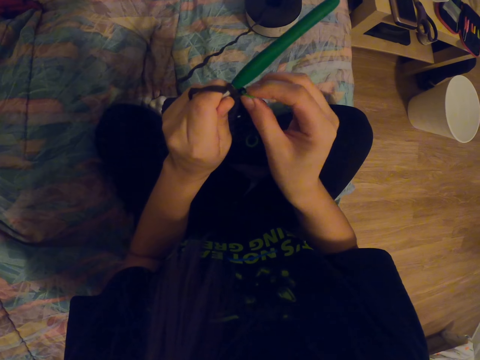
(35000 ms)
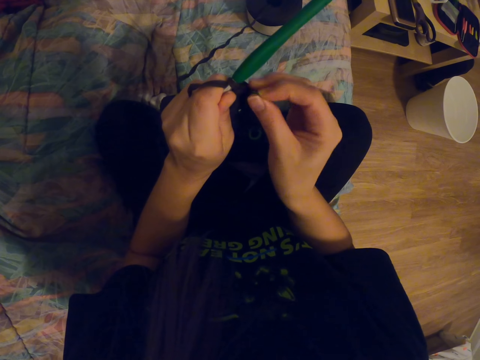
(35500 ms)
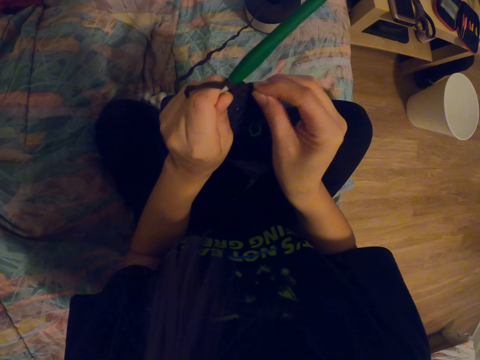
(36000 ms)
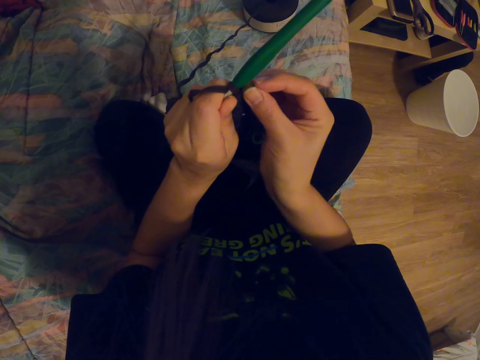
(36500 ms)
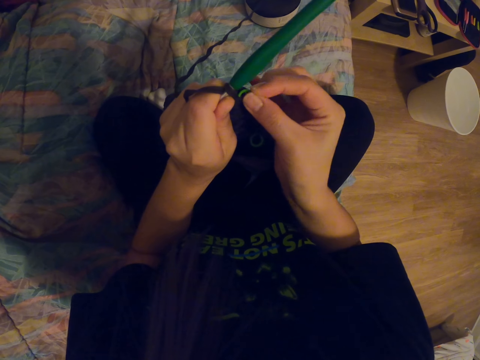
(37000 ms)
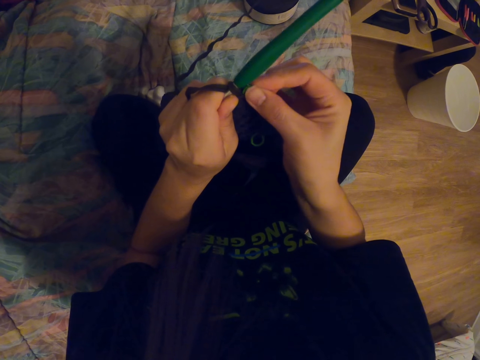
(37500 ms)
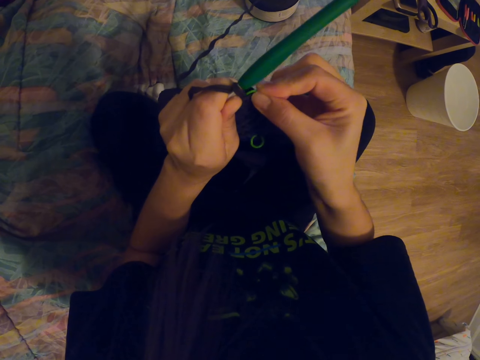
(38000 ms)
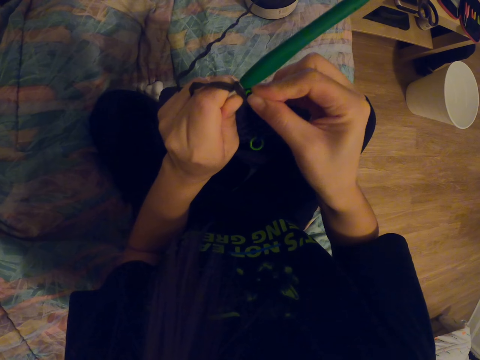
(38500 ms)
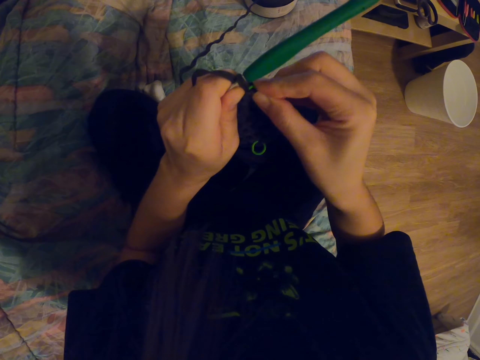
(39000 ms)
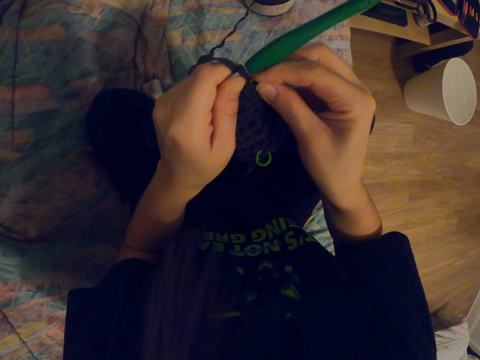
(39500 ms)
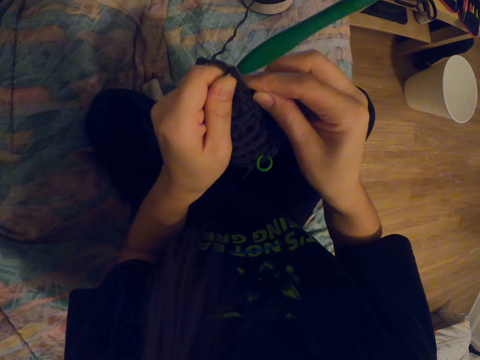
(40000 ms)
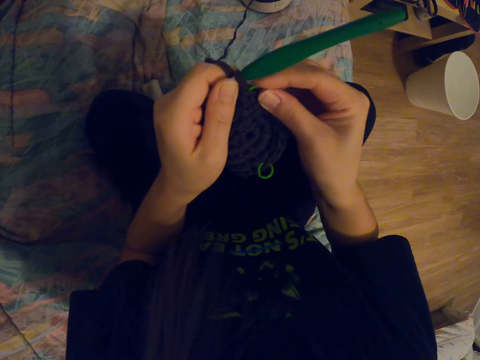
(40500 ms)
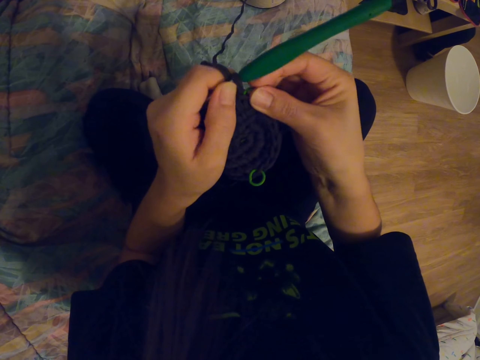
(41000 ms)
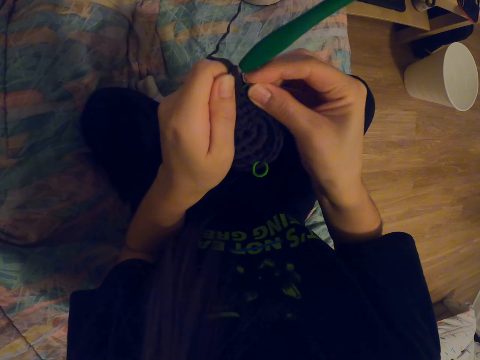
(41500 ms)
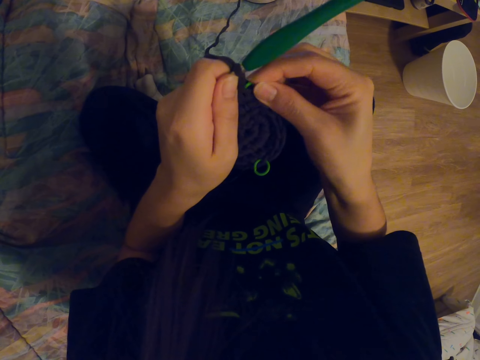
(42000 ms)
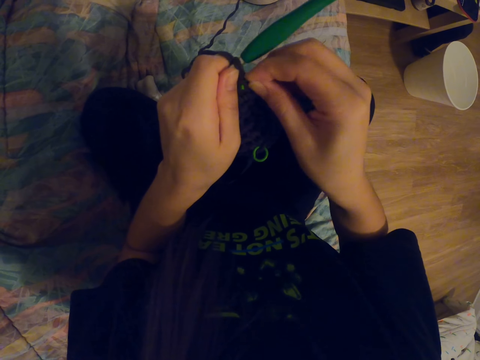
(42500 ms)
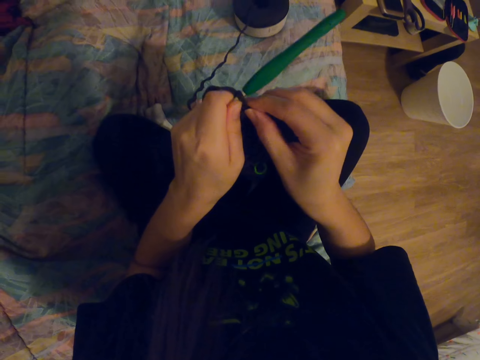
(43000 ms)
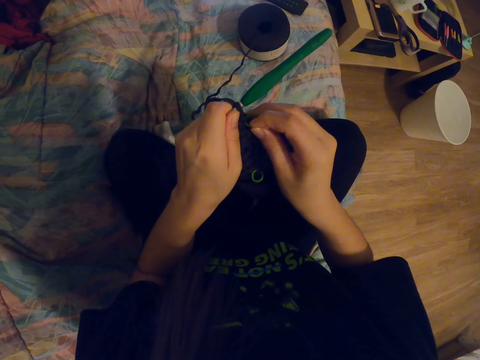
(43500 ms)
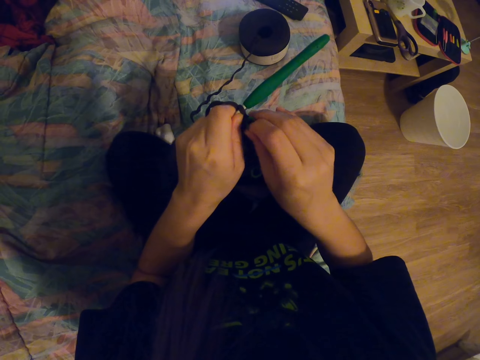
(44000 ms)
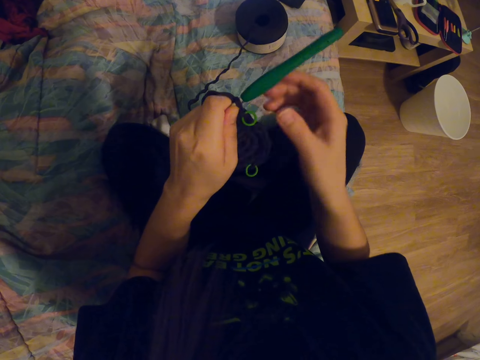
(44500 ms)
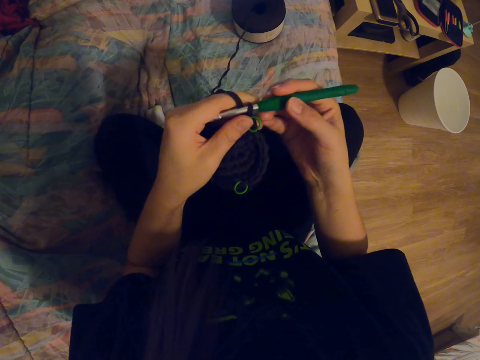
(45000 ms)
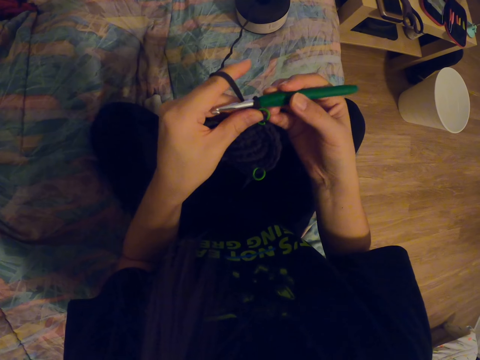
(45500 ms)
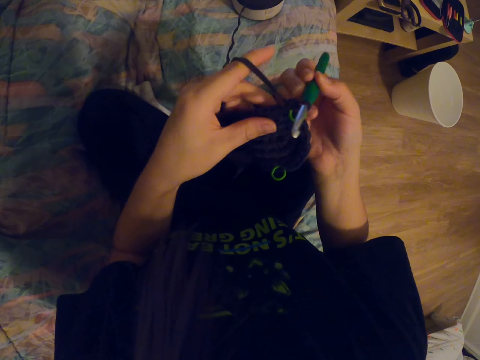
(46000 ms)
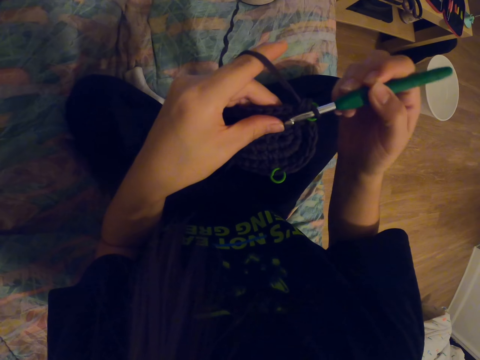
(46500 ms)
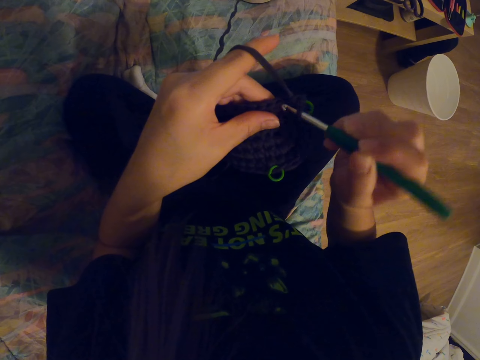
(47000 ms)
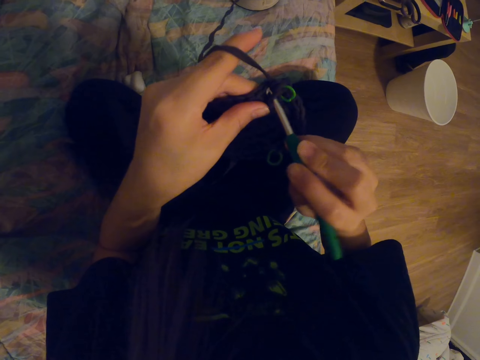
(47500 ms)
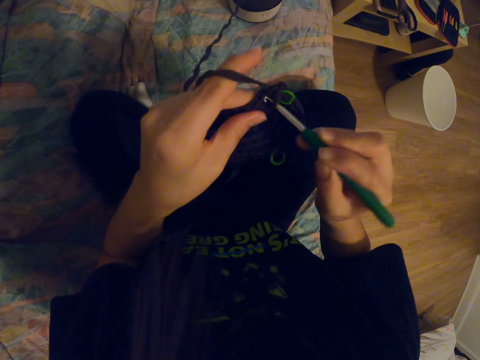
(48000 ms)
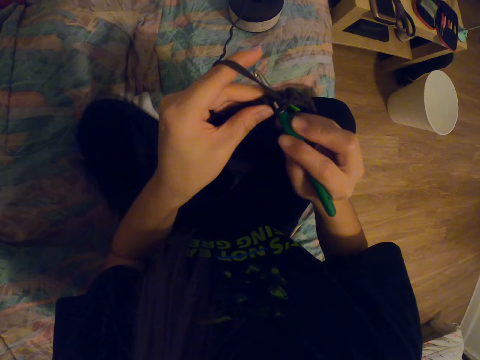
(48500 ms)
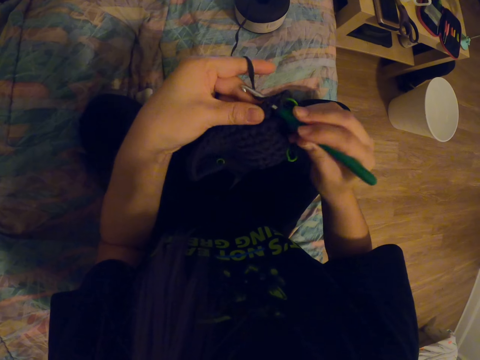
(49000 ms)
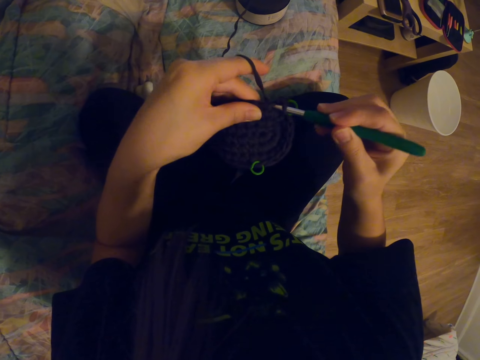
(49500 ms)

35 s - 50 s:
The camera wearer places something on the garment. They insert something to the thread. They crochet the garment.

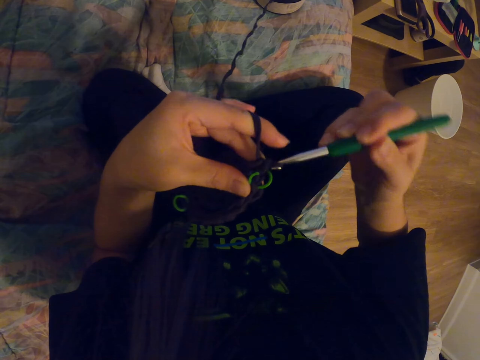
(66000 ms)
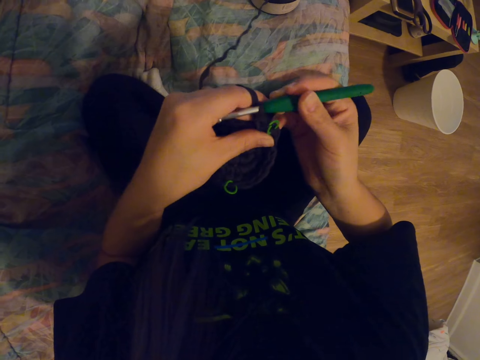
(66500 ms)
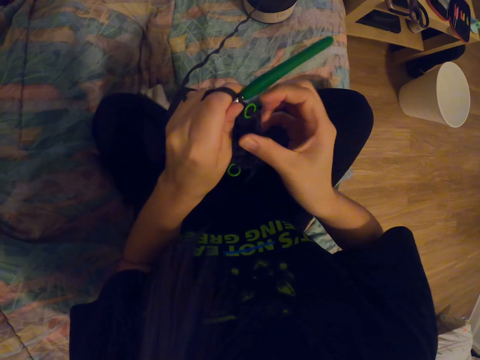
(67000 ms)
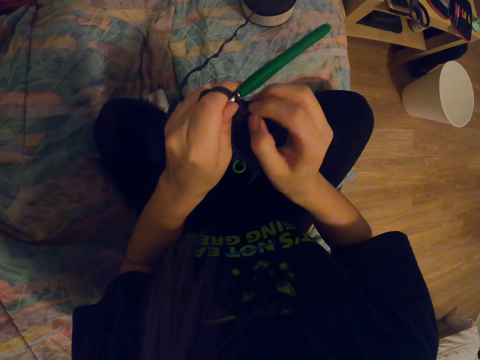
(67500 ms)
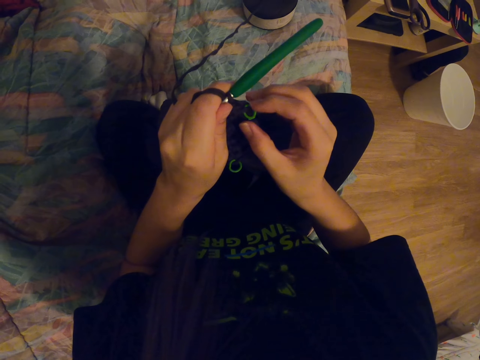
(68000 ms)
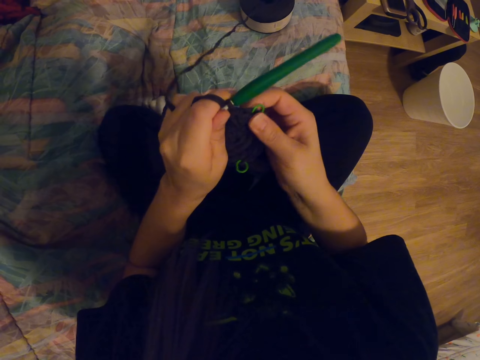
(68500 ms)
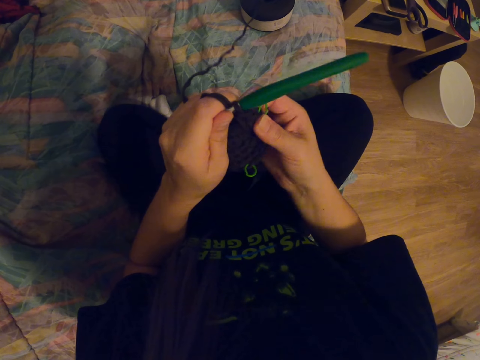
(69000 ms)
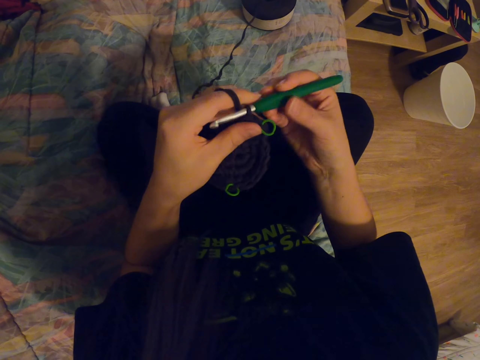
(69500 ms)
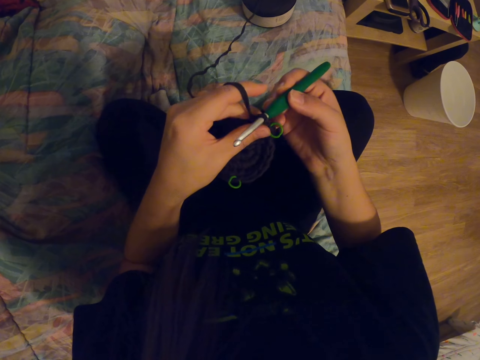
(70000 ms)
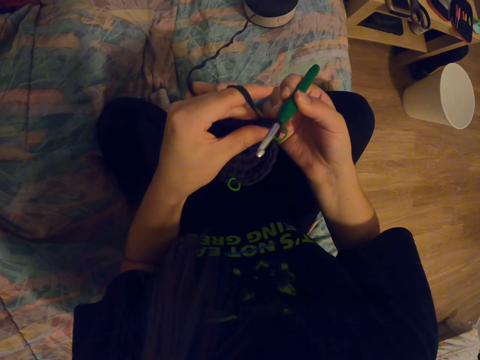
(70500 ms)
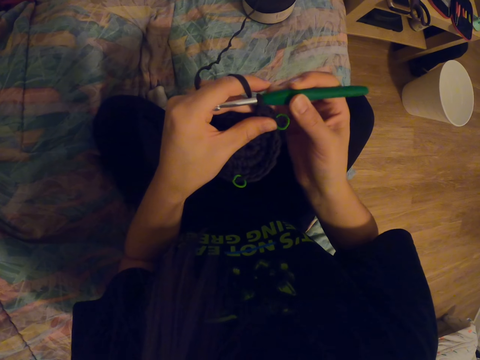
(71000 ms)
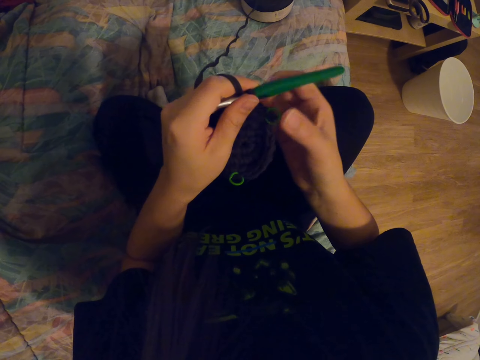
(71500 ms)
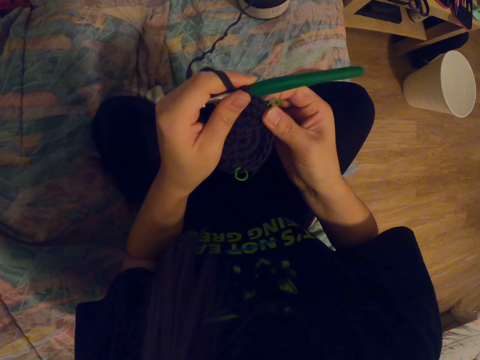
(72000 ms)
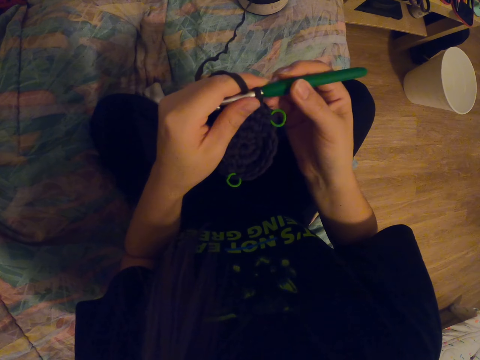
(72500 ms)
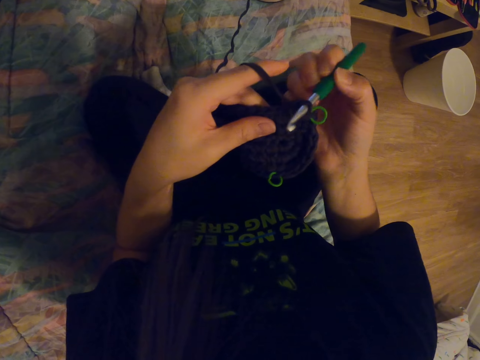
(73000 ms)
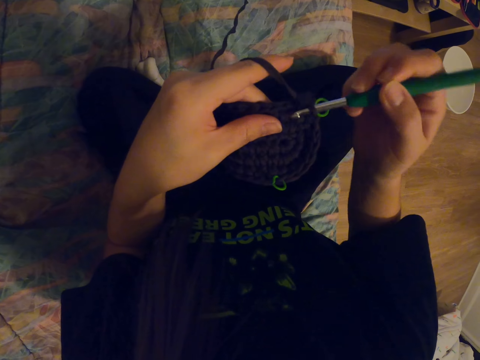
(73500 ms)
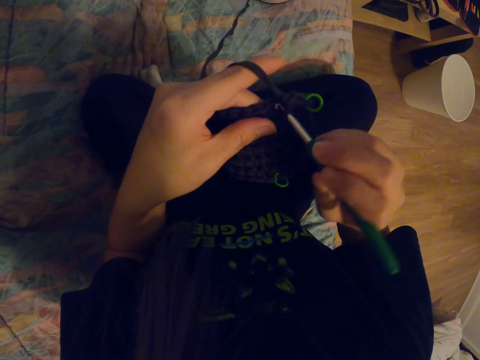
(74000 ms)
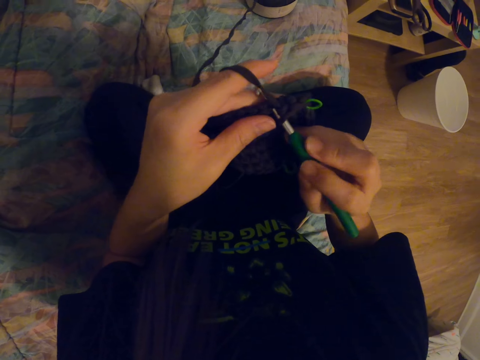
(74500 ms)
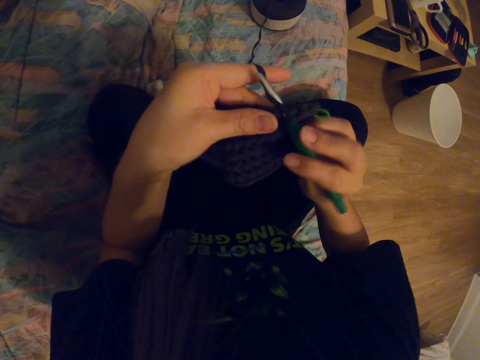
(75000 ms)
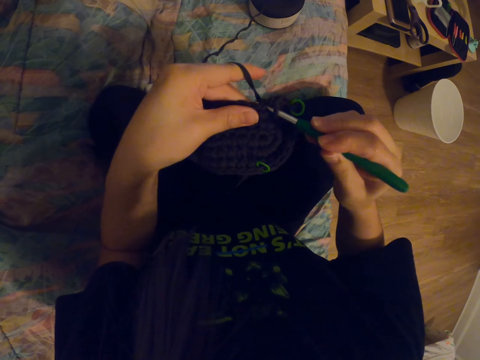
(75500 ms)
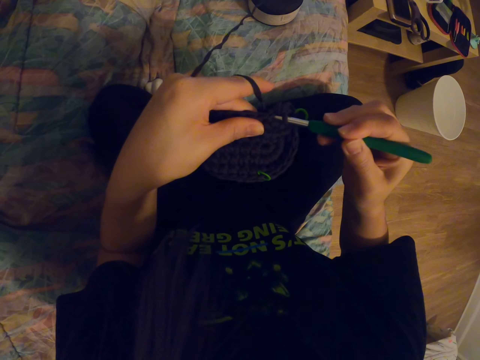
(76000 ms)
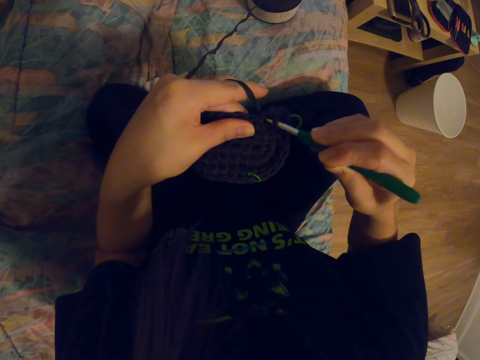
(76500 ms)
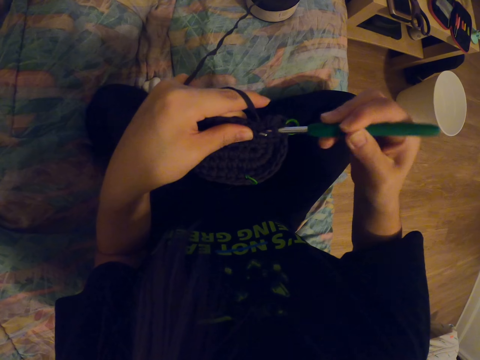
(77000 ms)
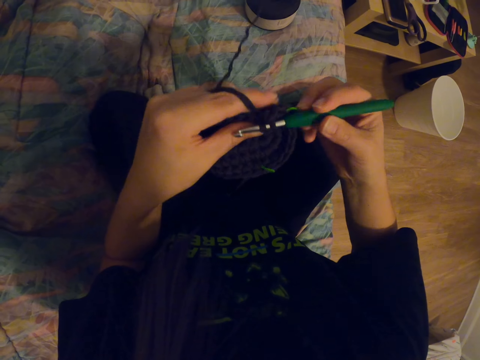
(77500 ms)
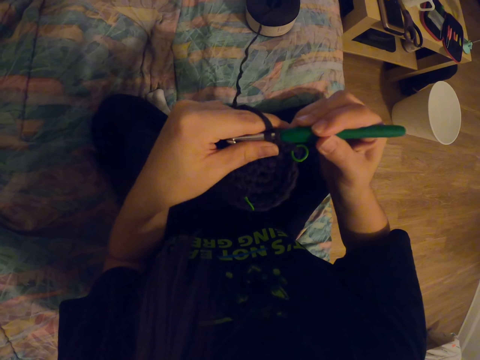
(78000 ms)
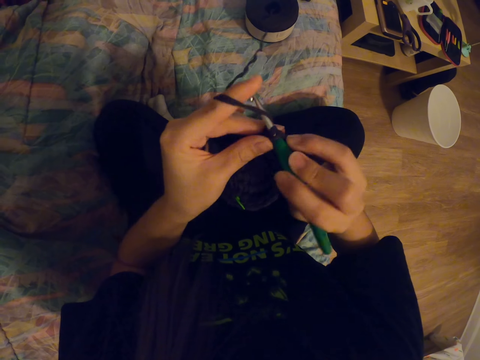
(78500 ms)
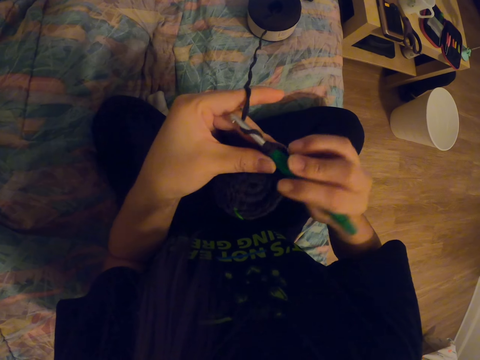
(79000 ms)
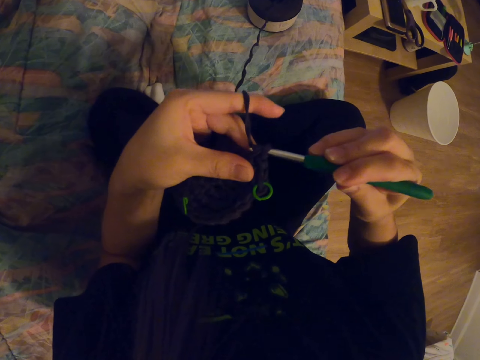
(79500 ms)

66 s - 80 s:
The camera wearer adjusts something on a thread. They check something. They crochet a garment.
